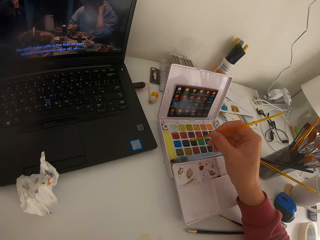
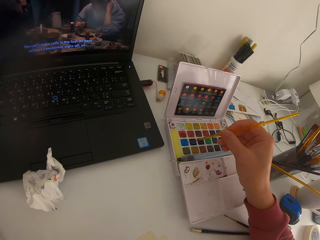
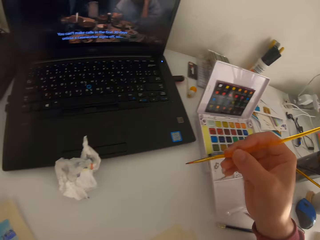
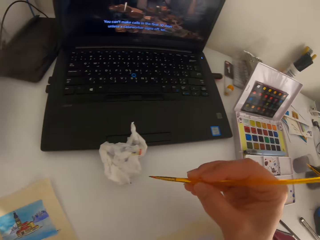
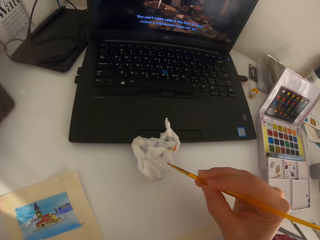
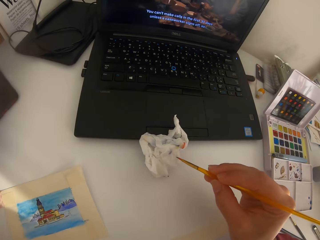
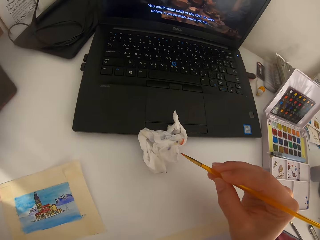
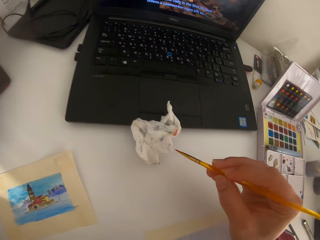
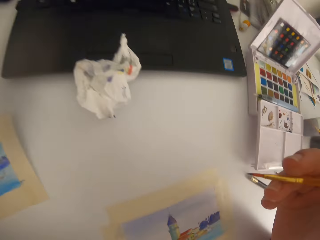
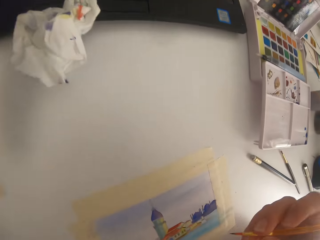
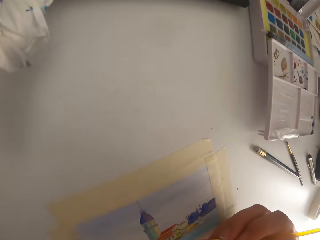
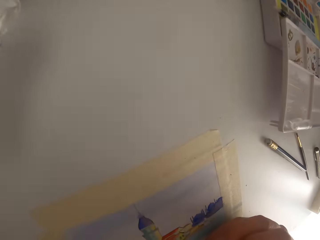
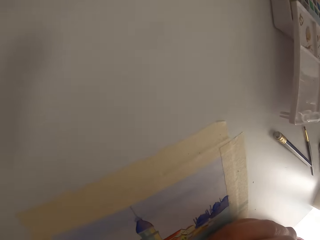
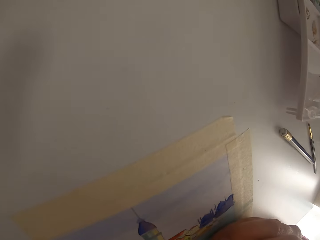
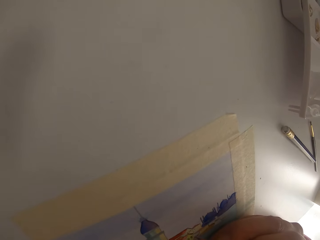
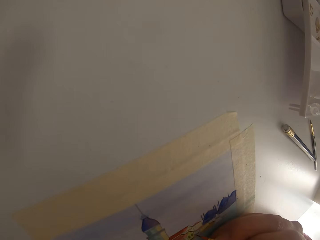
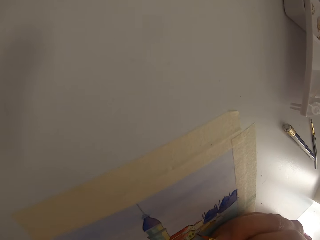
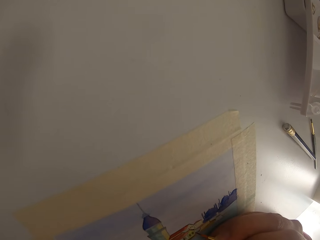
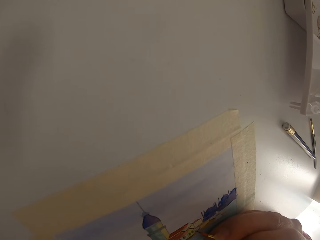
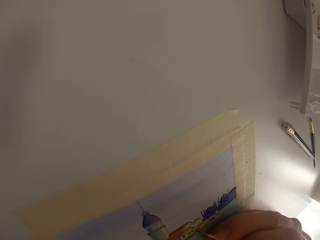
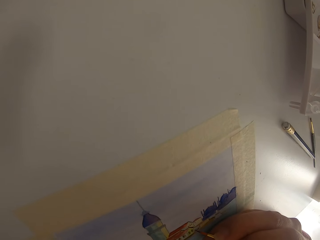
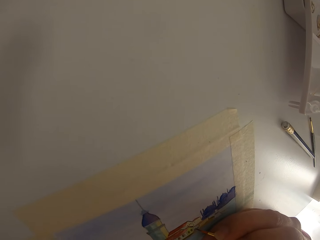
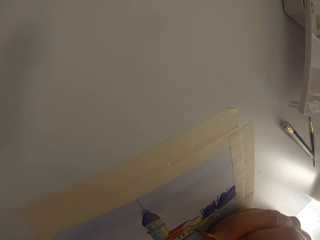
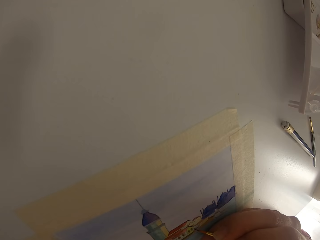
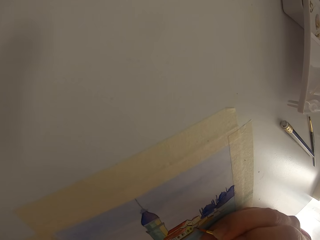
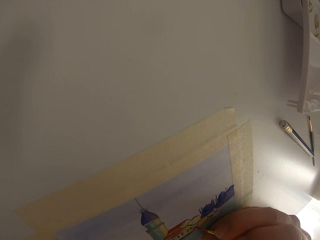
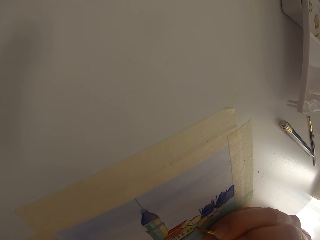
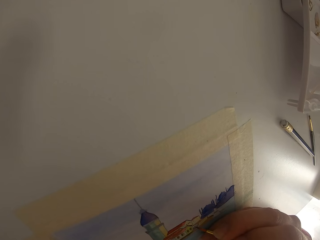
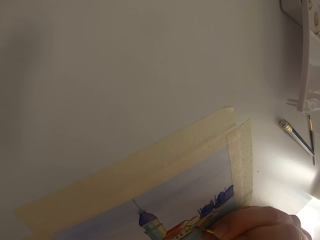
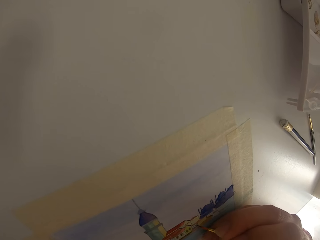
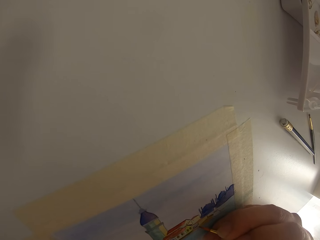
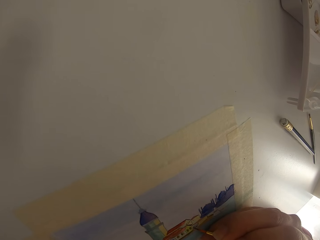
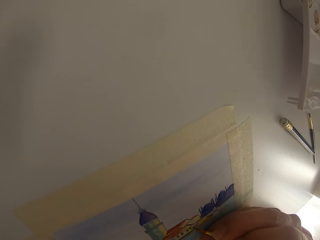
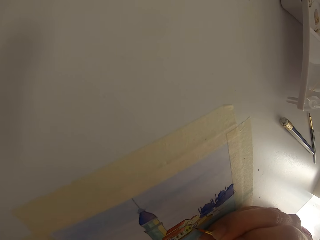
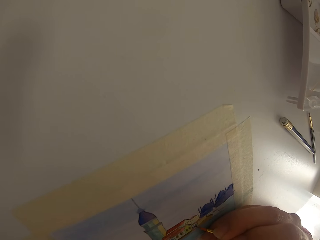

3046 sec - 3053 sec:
The camera wearer touches the paint brush on the solid watercolor. They are watching their laptop while painting. They wipe the paint brush on the tissue paper.

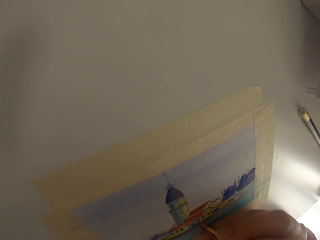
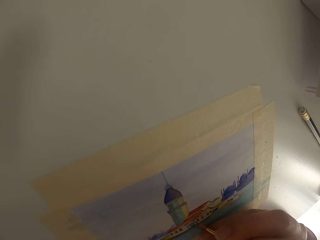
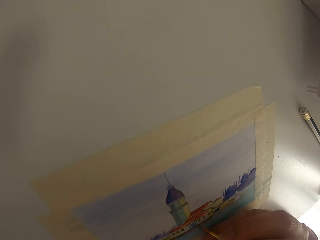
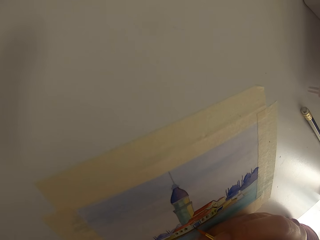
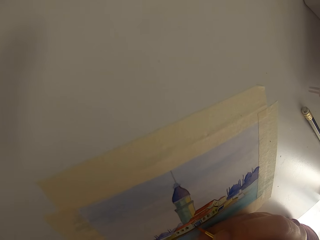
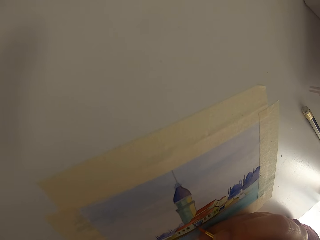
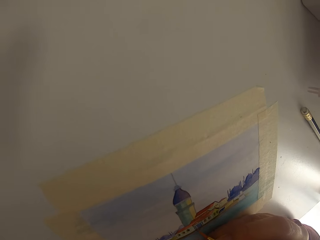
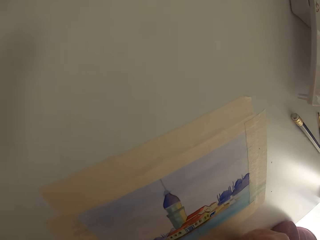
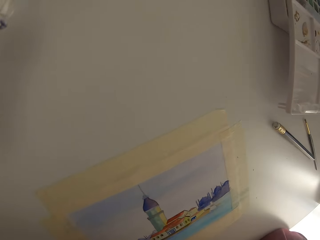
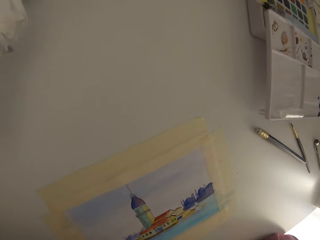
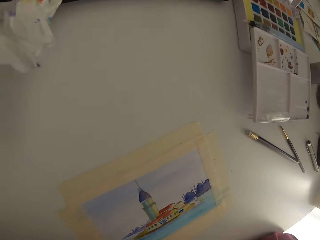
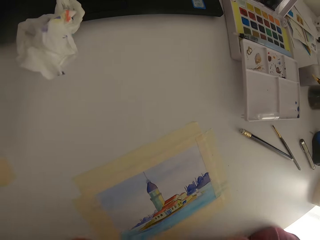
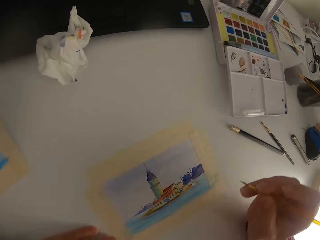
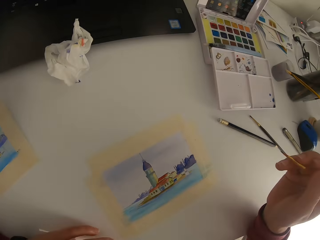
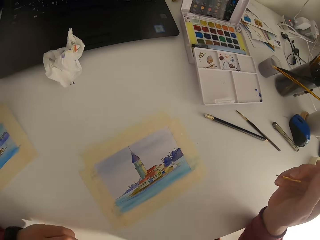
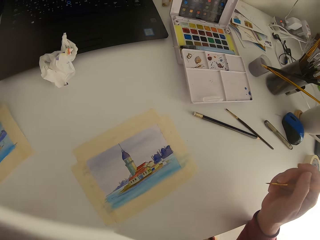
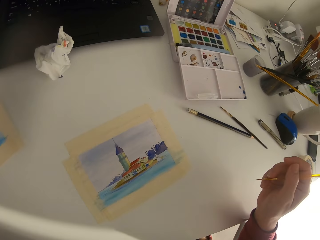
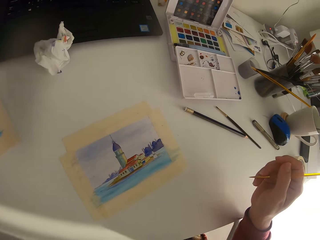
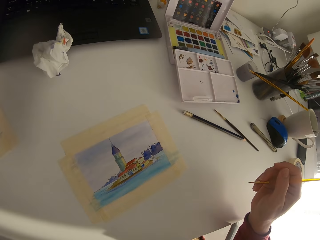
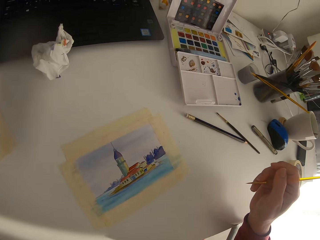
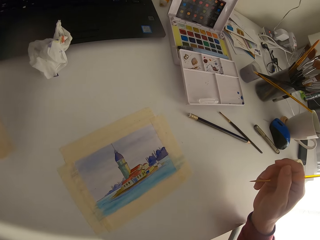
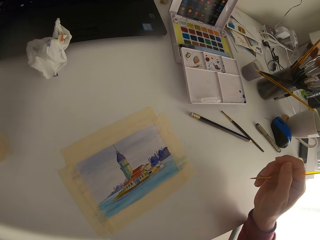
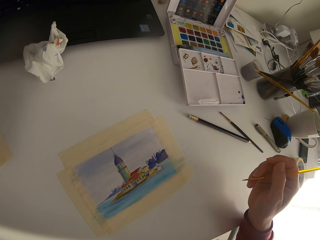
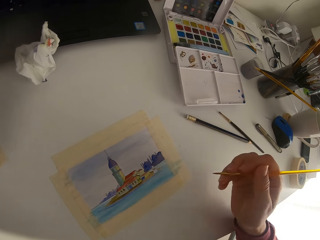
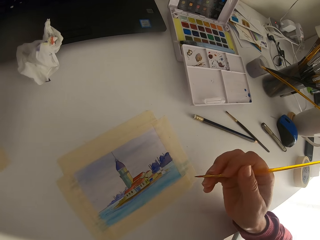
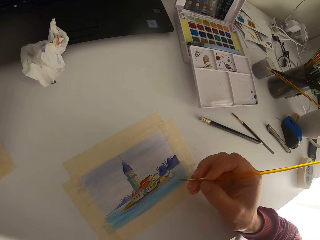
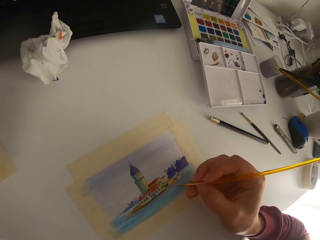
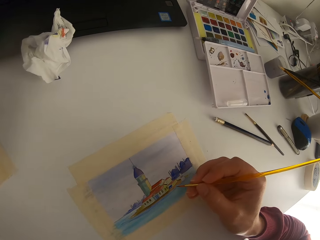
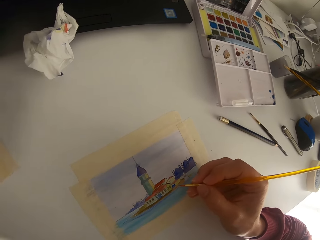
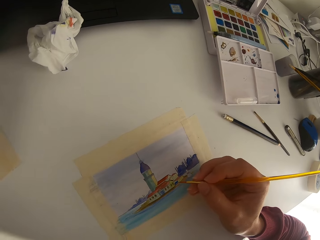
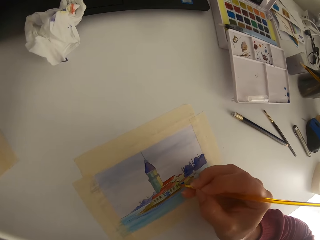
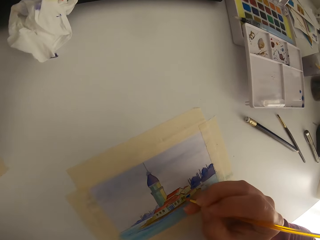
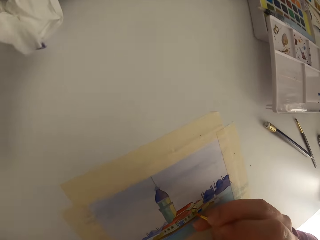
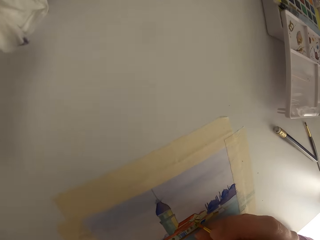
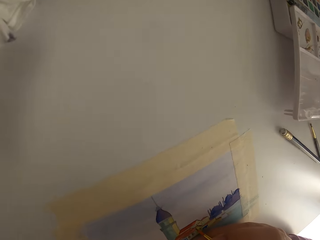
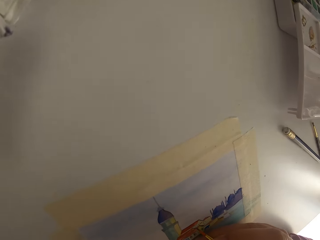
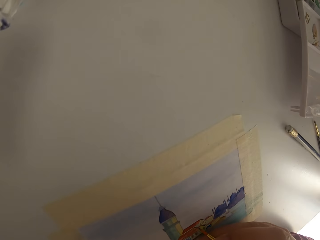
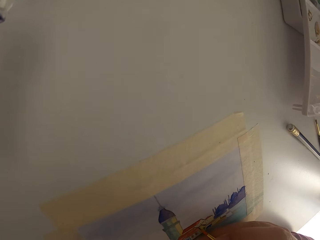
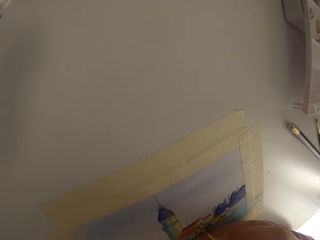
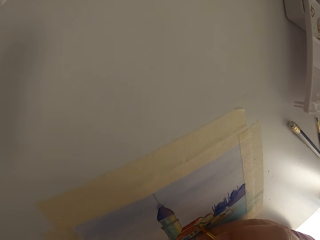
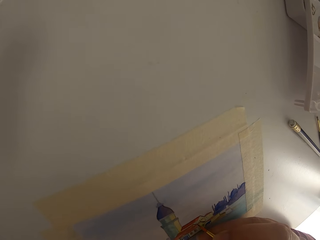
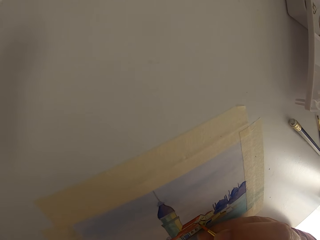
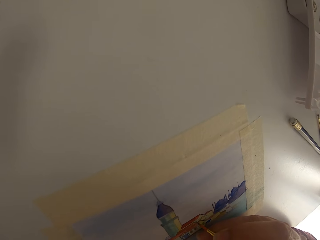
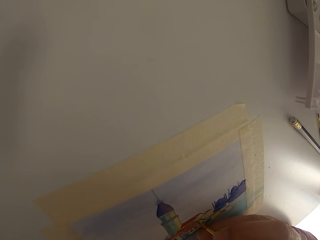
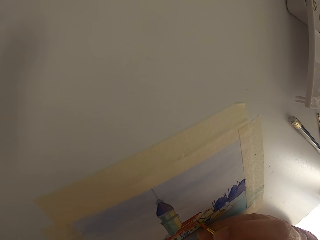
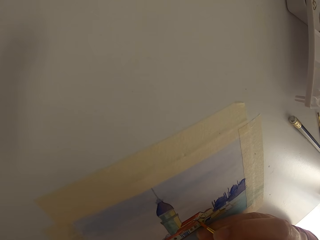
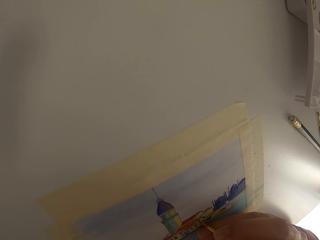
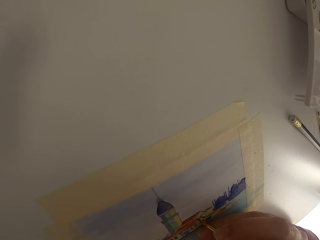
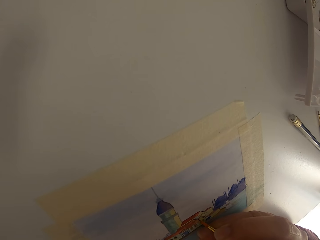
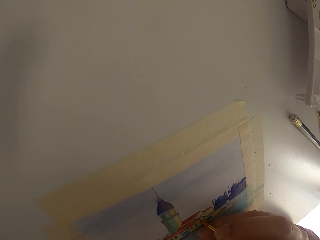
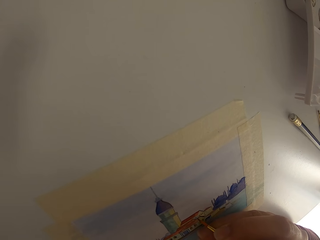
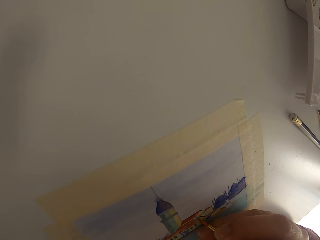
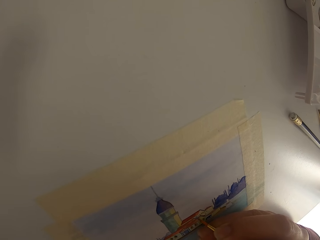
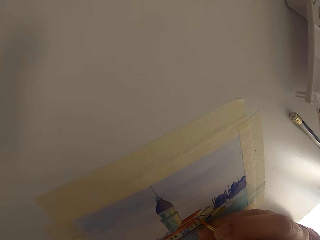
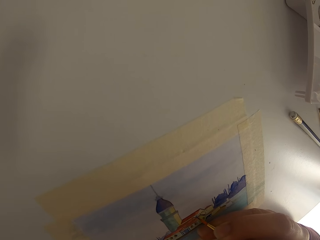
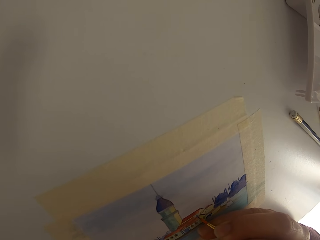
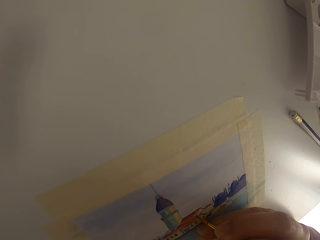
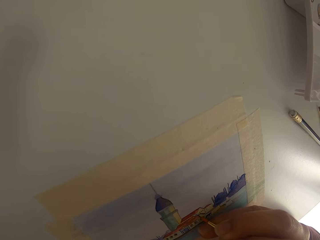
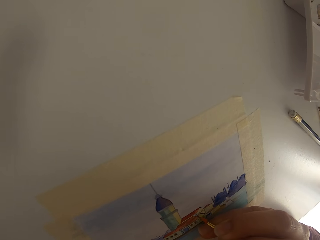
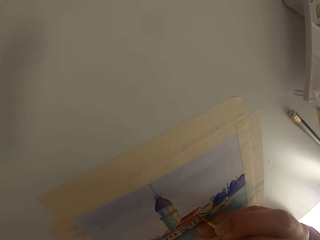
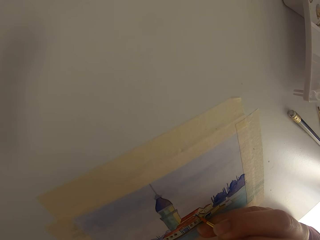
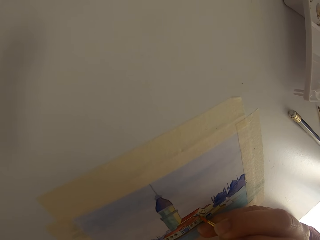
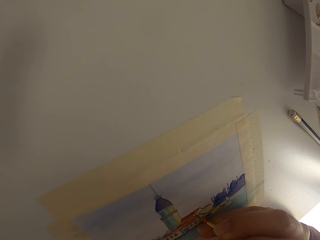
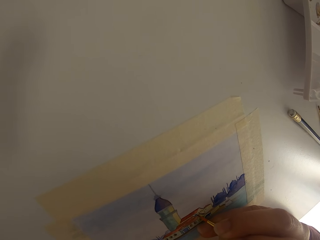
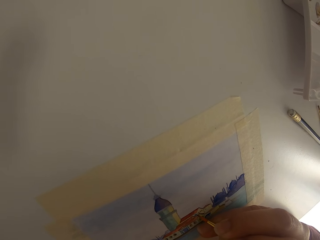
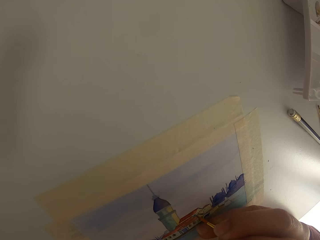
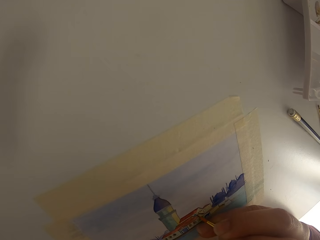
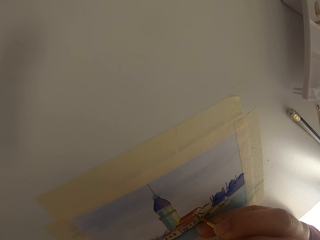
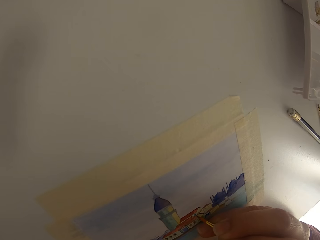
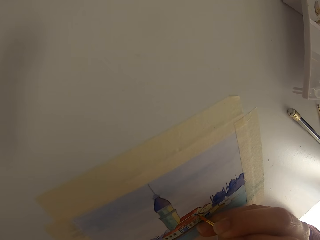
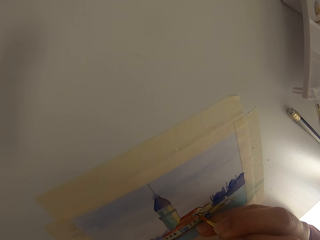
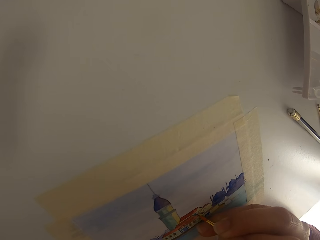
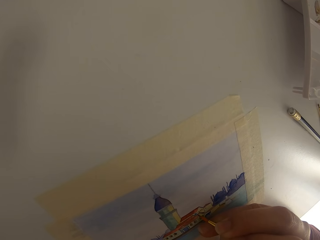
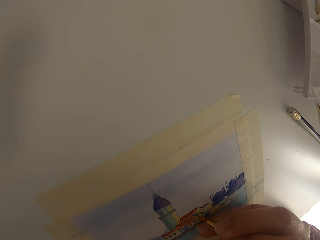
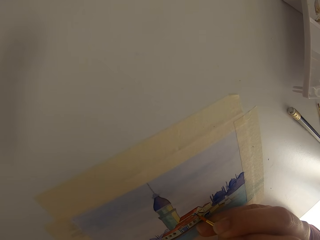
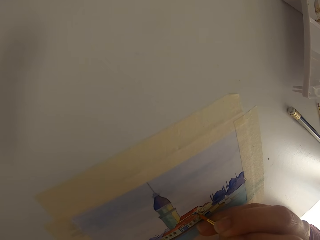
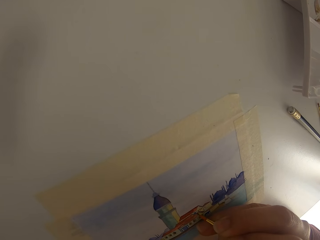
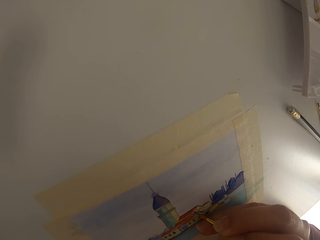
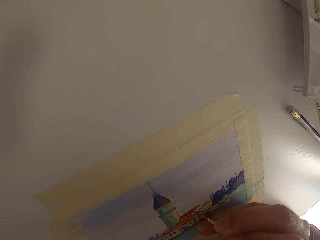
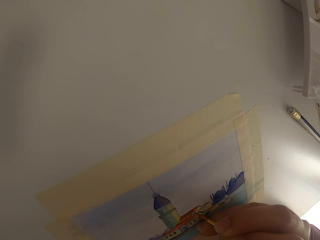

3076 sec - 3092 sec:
The camera wearer paints on the paper. They pause painting.
